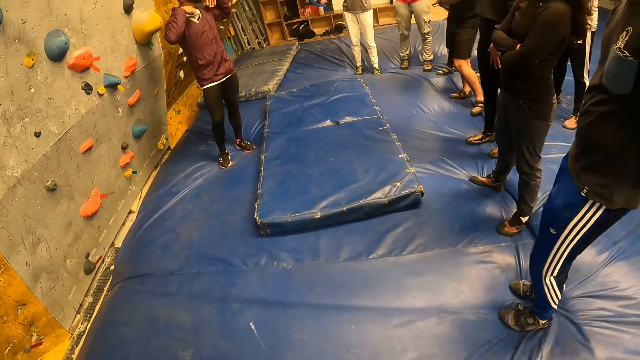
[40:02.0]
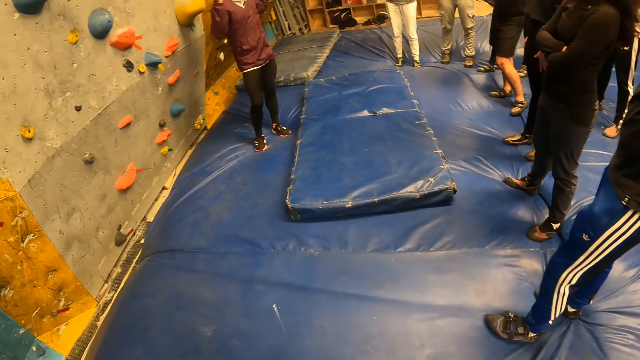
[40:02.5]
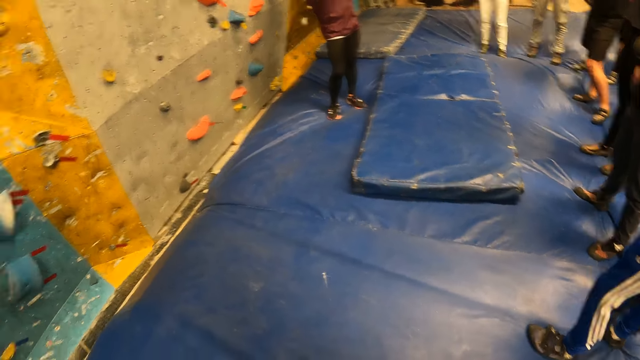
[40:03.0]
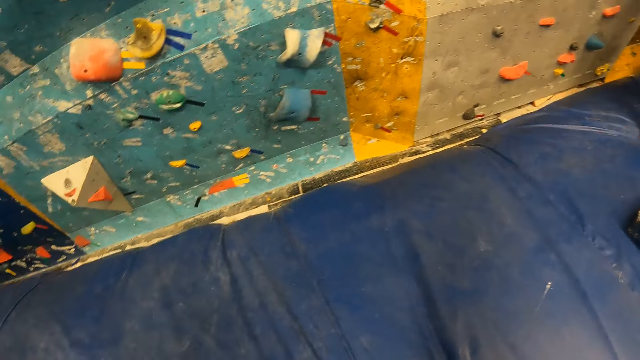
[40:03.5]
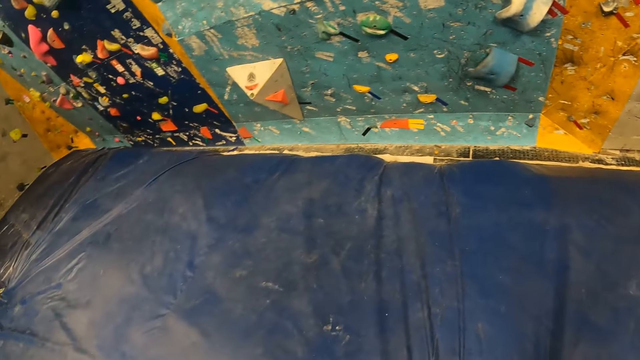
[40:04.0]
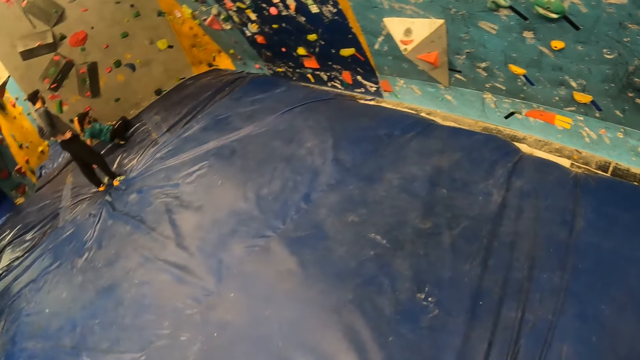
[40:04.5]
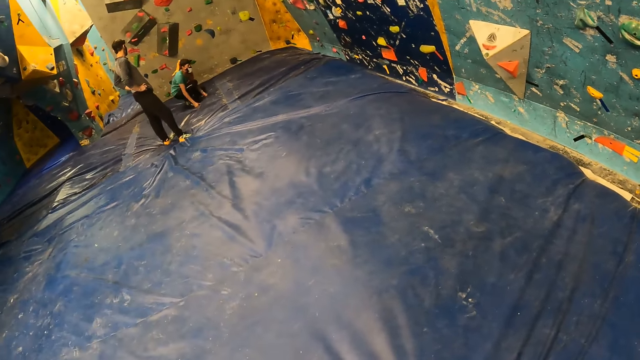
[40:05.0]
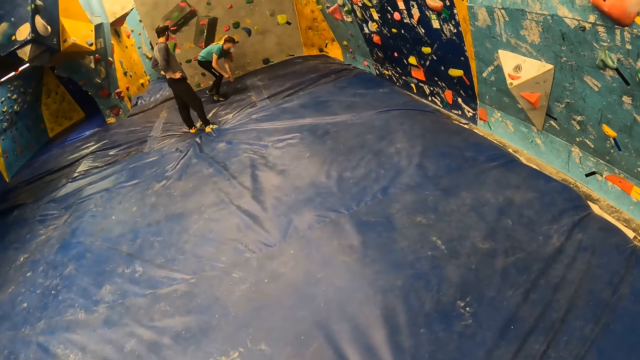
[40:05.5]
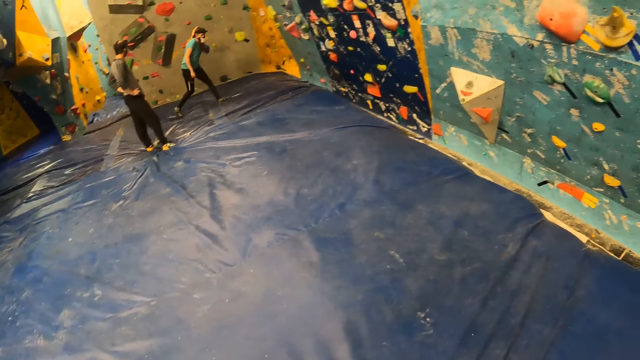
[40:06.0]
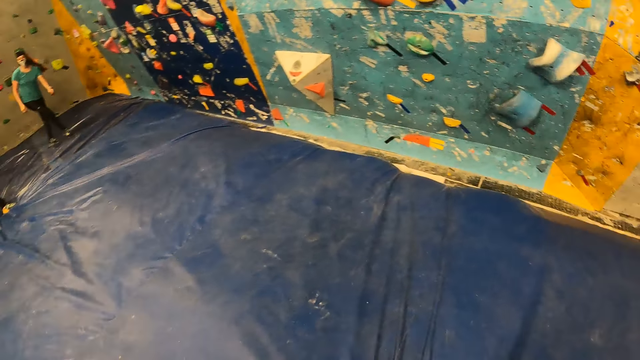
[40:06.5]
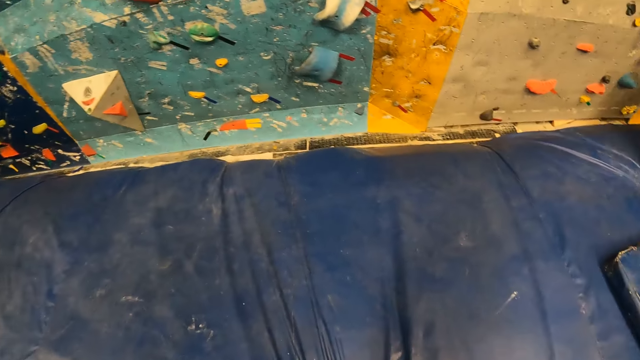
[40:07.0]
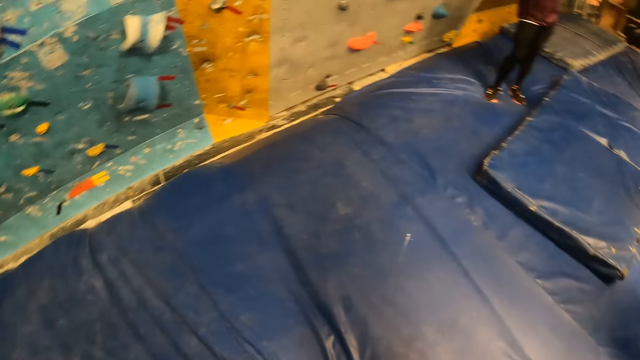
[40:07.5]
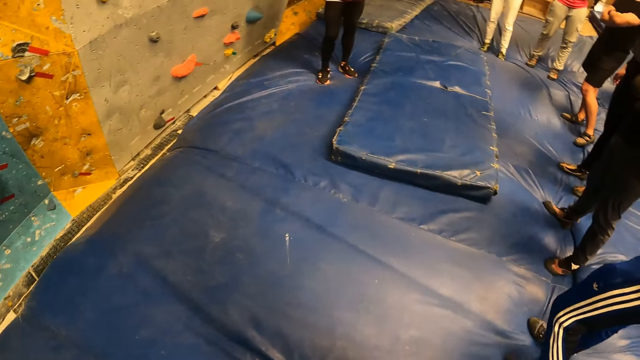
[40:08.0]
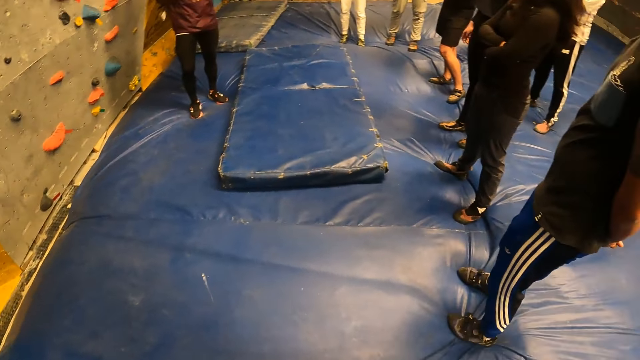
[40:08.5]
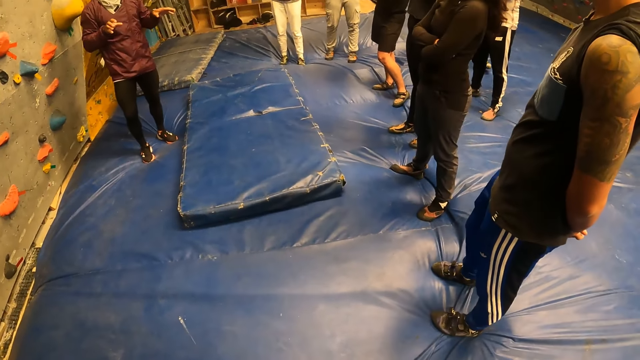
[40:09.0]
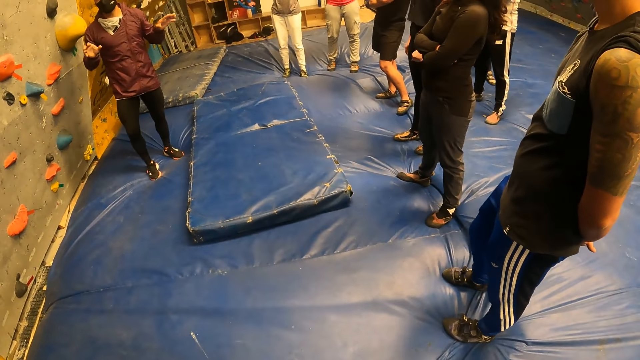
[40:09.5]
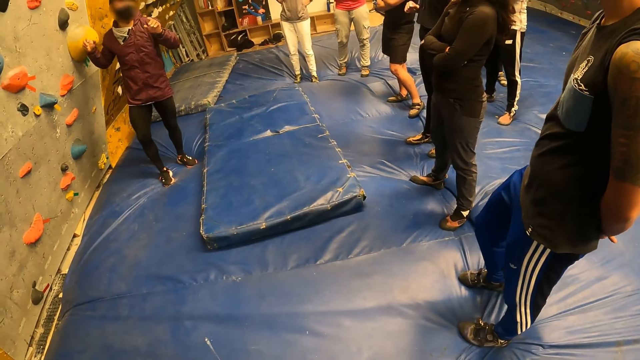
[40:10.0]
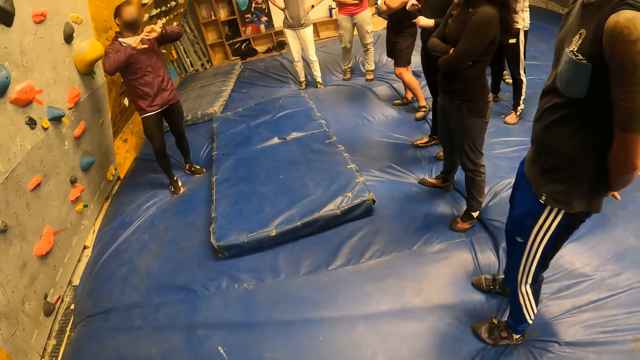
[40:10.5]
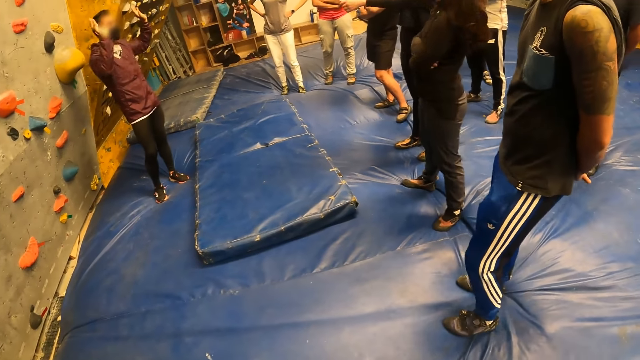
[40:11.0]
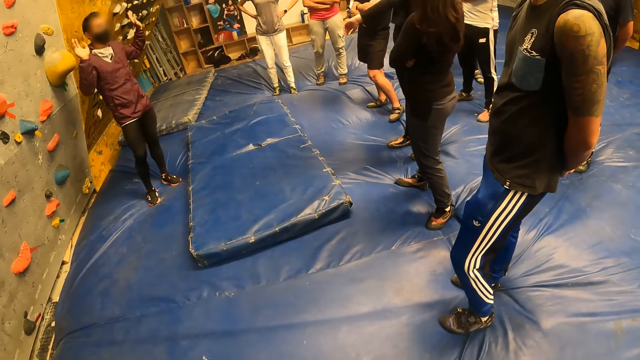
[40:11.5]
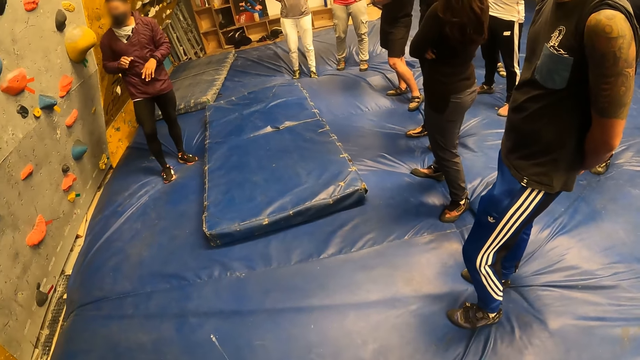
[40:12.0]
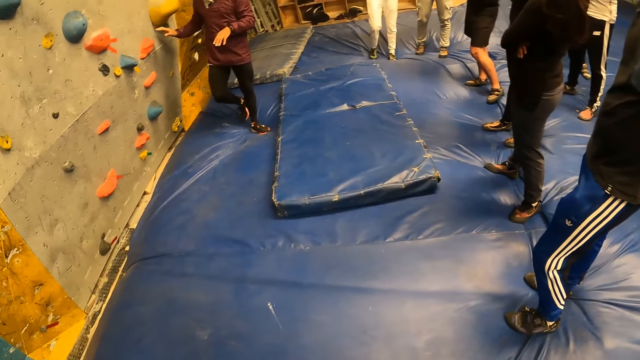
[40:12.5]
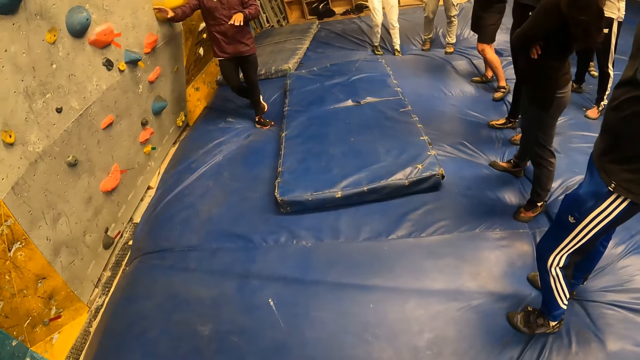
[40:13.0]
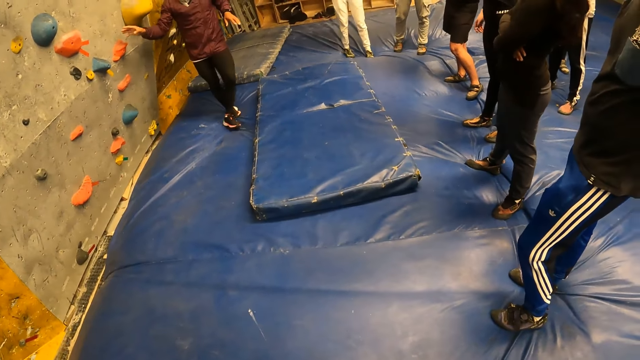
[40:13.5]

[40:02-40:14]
The camera wearer looks around the room. A man trains how to climb the climbing wall.

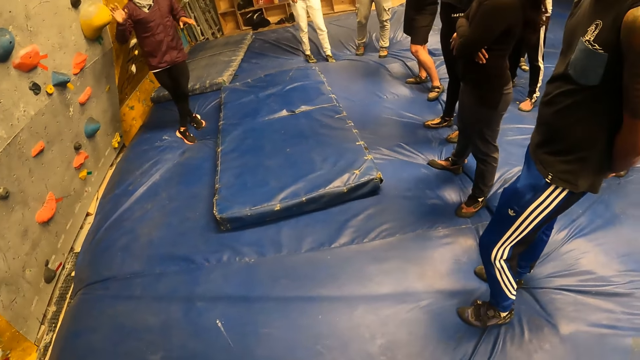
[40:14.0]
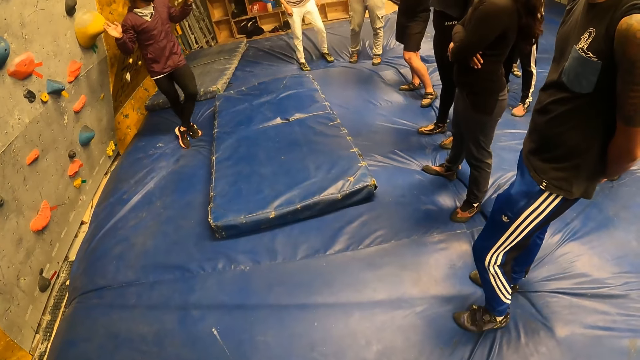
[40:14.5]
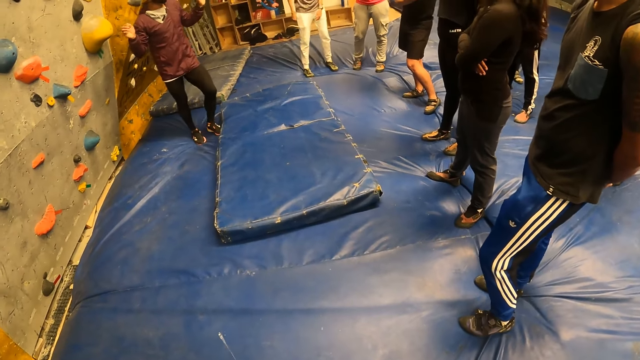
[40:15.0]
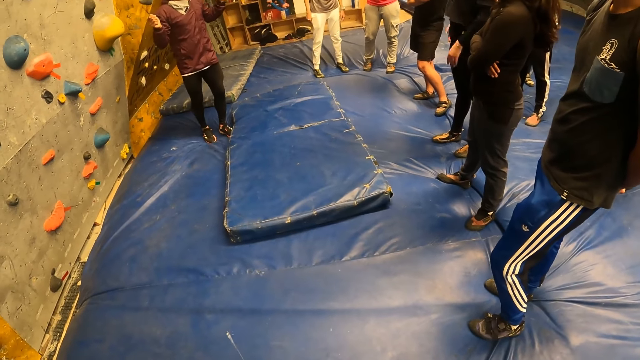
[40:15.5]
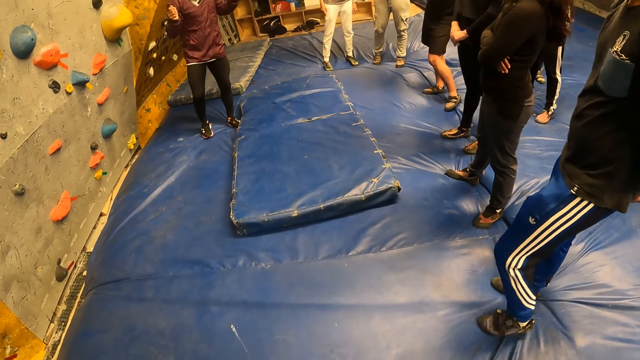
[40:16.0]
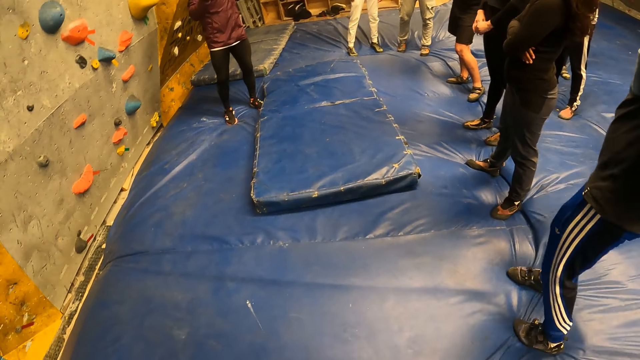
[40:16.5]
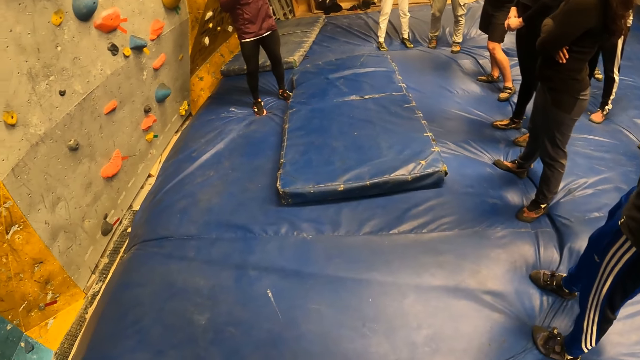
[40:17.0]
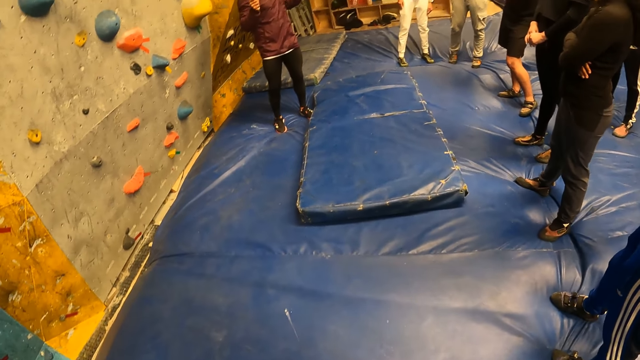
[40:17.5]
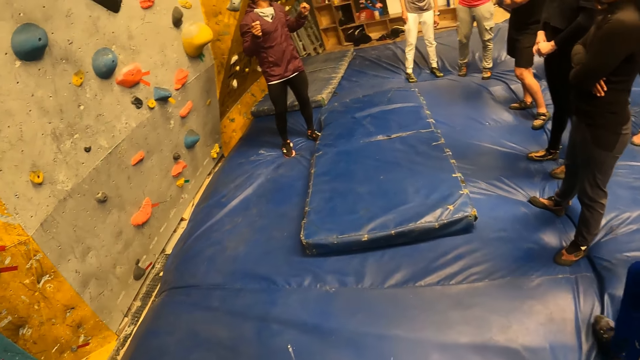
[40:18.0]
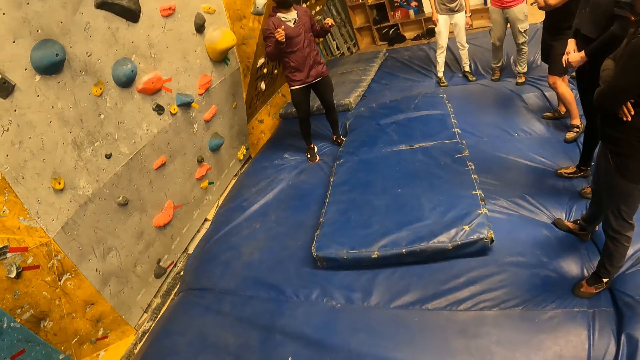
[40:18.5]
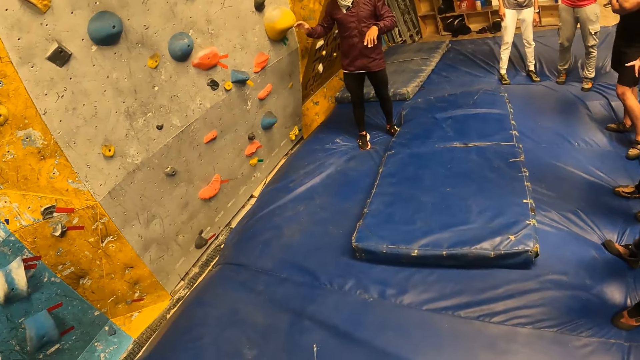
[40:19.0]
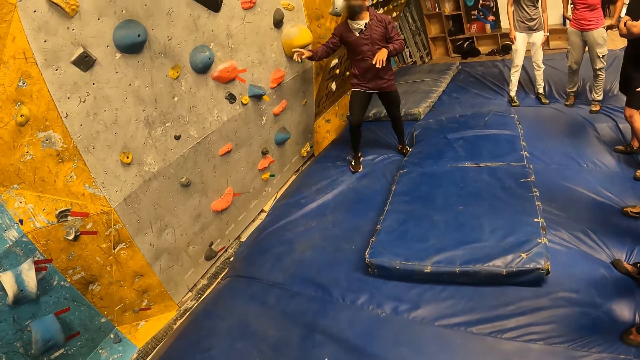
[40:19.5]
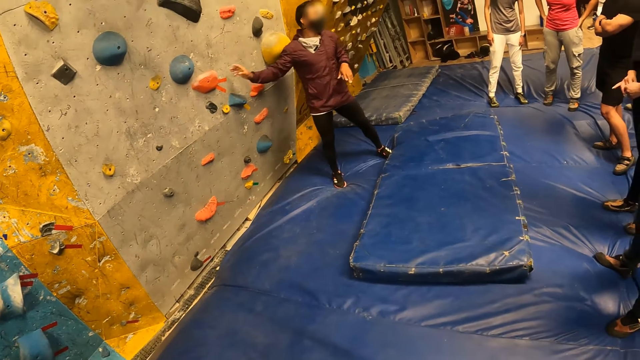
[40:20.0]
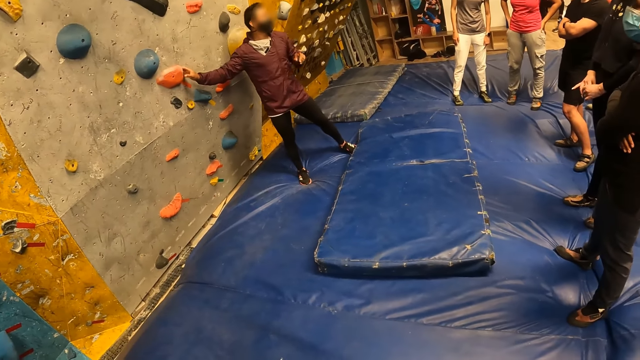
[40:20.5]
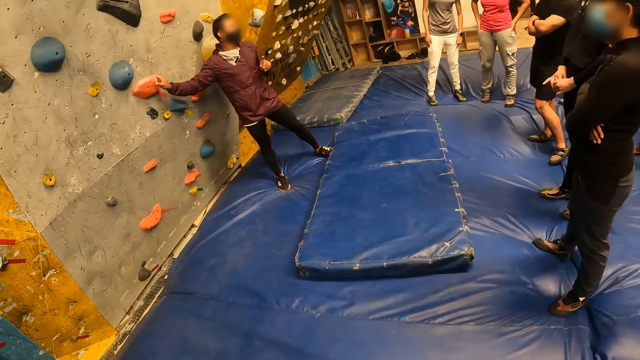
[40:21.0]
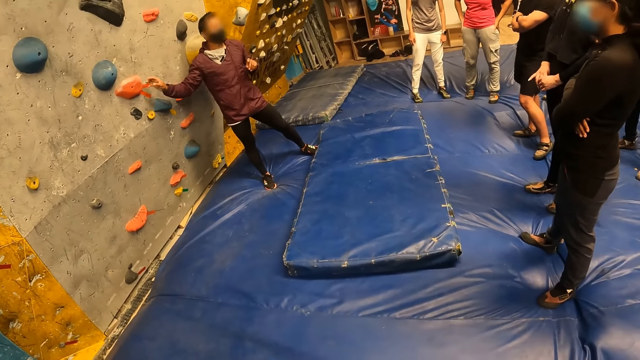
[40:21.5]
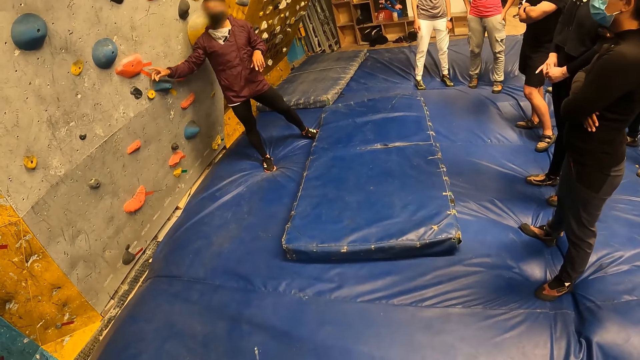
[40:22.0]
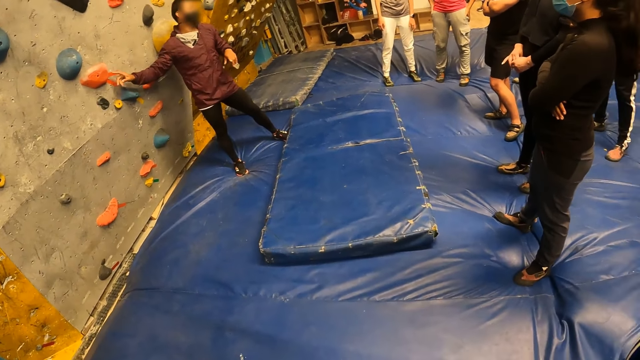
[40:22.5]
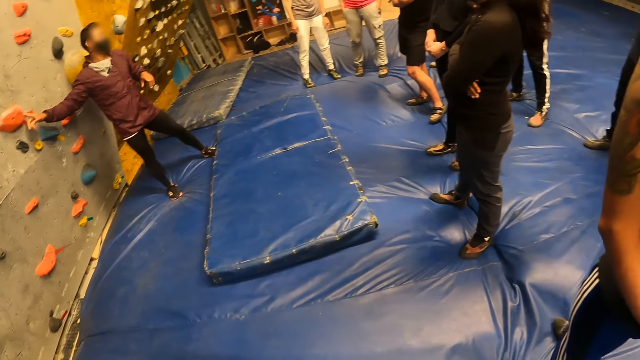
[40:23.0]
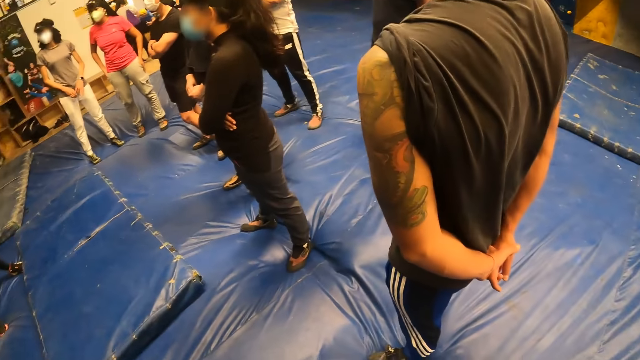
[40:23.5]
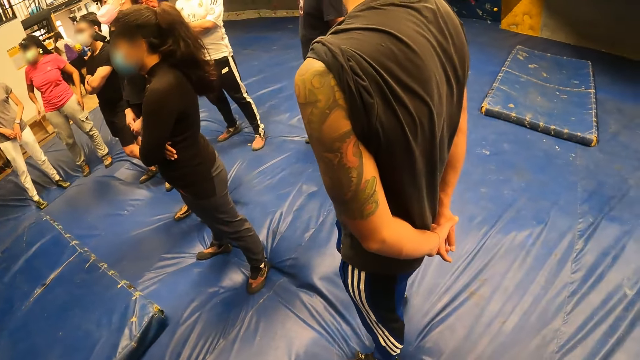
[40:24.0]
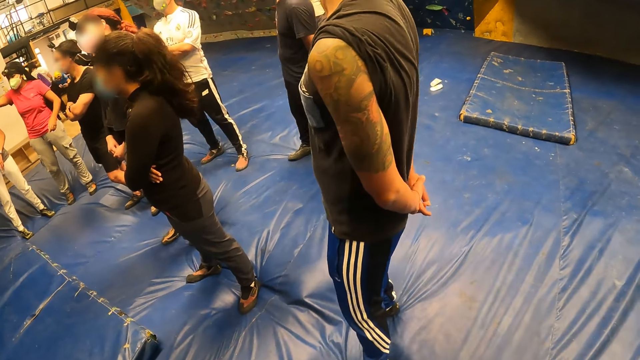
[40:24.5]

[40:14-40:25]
The man touches a climbing hold on the wall with his right hand.
